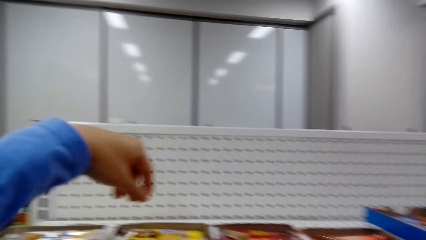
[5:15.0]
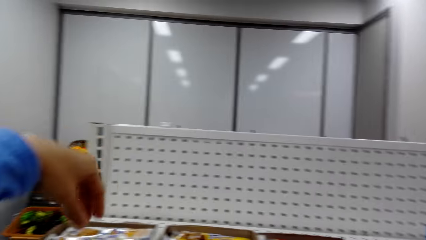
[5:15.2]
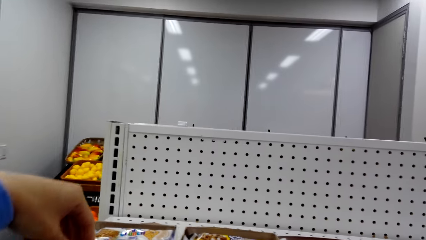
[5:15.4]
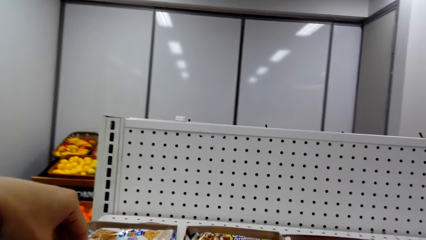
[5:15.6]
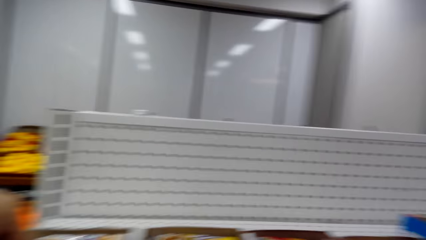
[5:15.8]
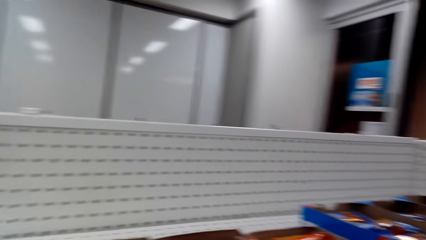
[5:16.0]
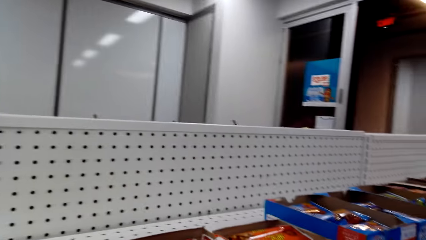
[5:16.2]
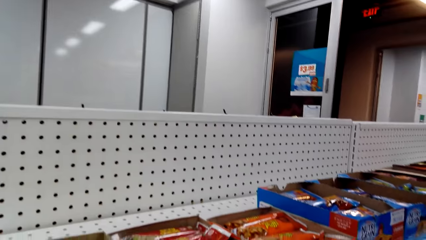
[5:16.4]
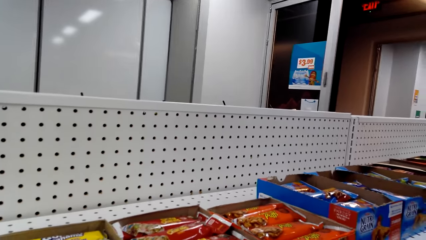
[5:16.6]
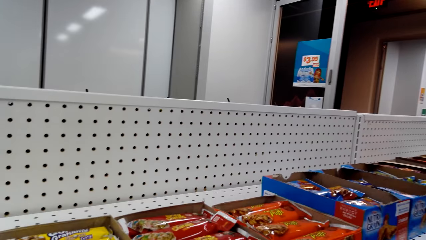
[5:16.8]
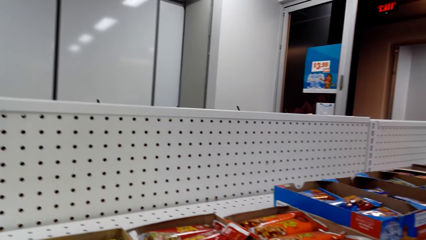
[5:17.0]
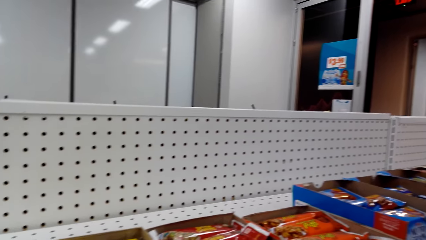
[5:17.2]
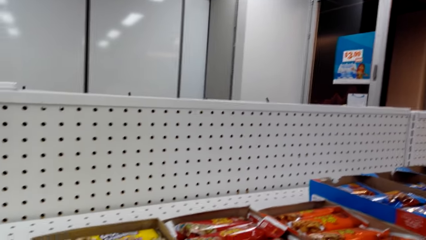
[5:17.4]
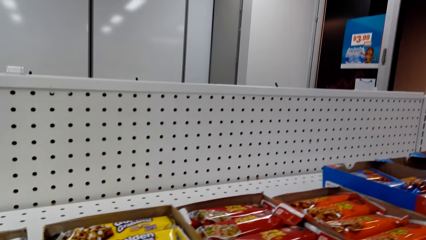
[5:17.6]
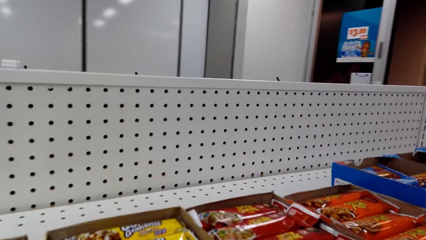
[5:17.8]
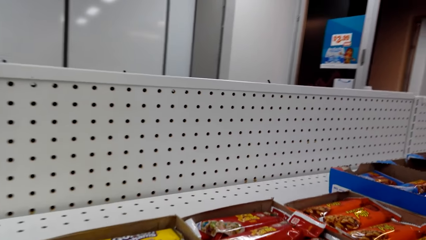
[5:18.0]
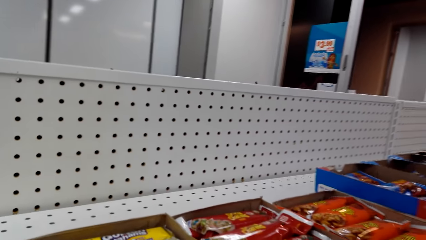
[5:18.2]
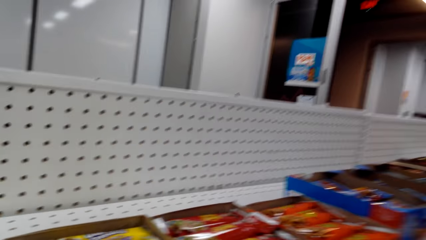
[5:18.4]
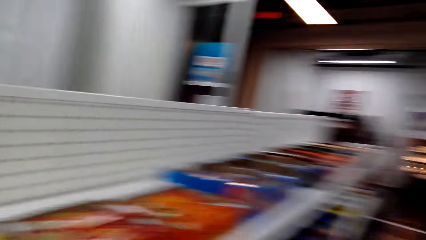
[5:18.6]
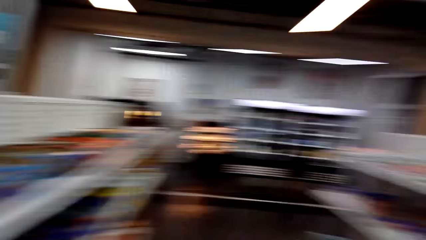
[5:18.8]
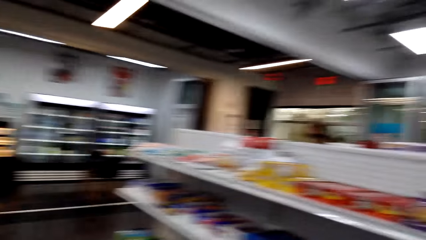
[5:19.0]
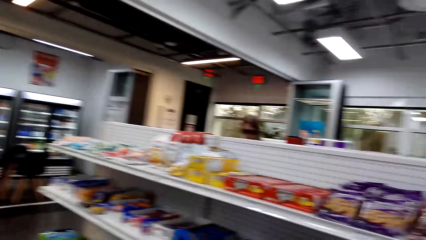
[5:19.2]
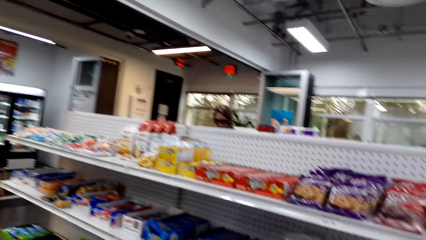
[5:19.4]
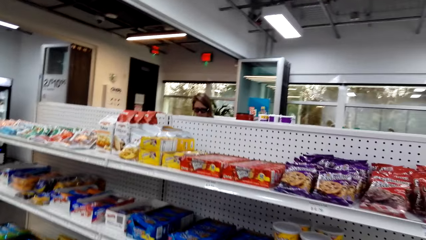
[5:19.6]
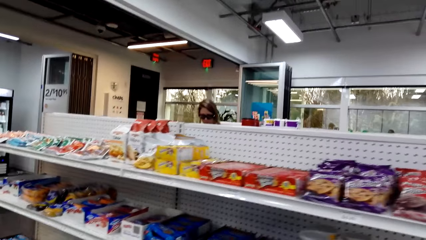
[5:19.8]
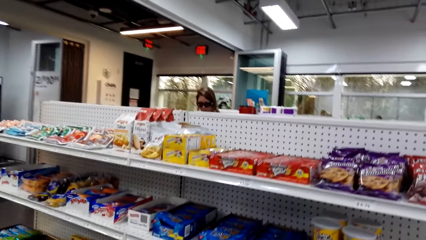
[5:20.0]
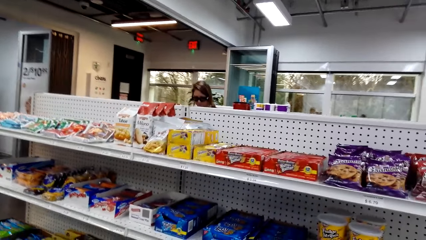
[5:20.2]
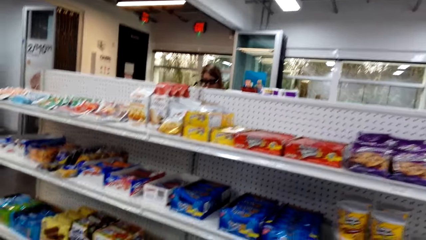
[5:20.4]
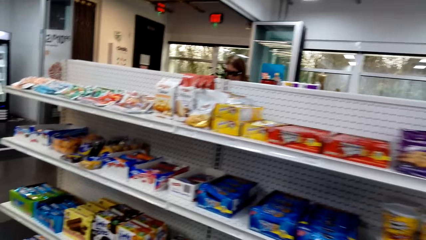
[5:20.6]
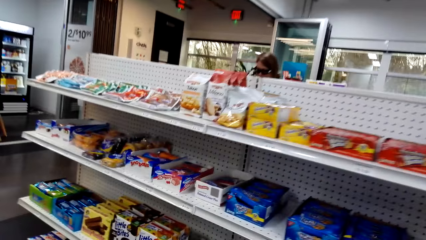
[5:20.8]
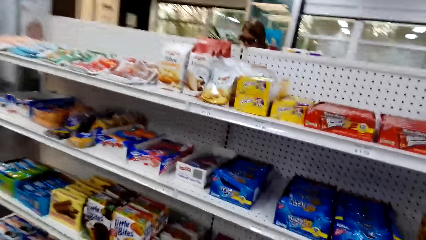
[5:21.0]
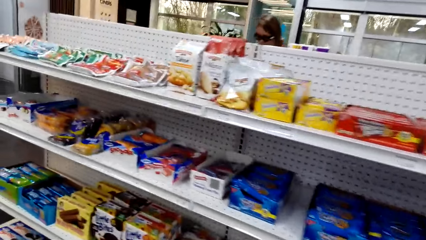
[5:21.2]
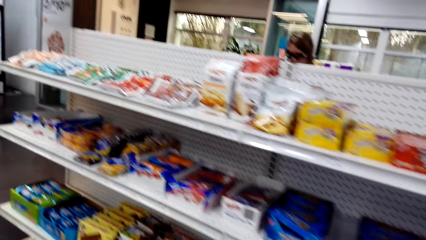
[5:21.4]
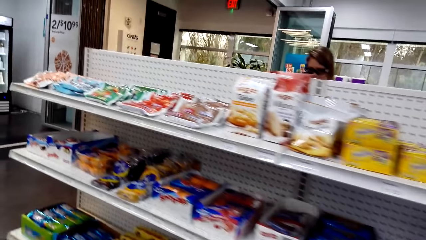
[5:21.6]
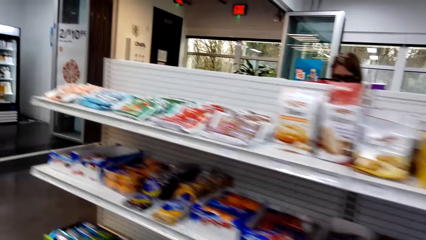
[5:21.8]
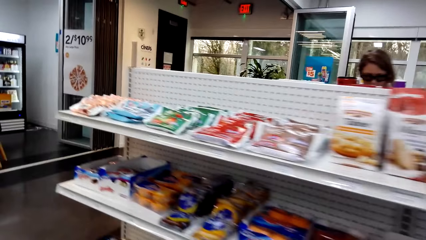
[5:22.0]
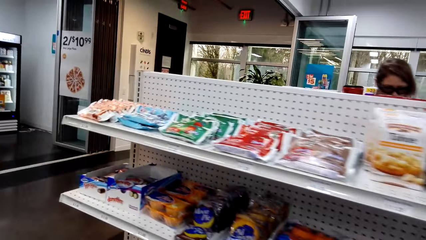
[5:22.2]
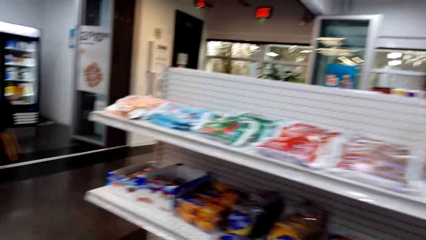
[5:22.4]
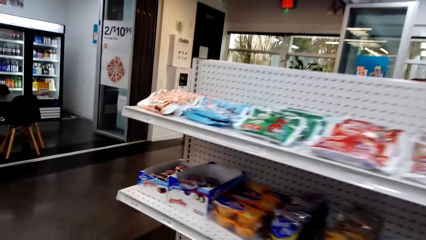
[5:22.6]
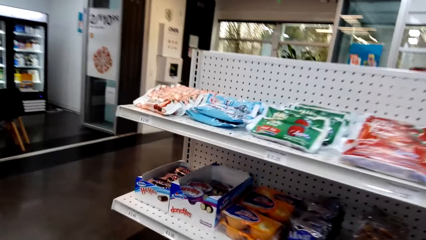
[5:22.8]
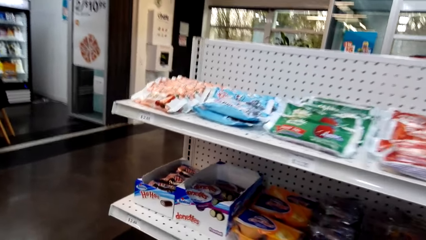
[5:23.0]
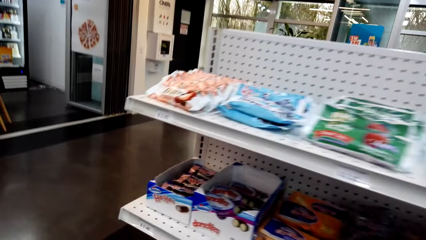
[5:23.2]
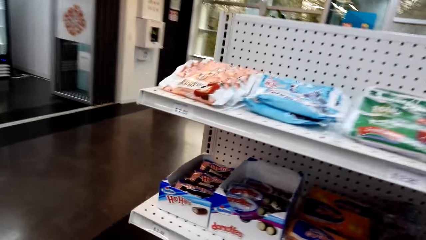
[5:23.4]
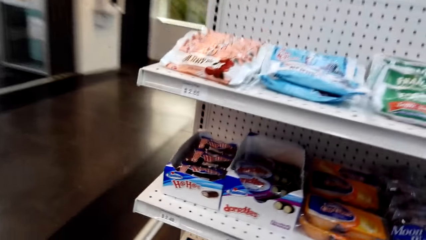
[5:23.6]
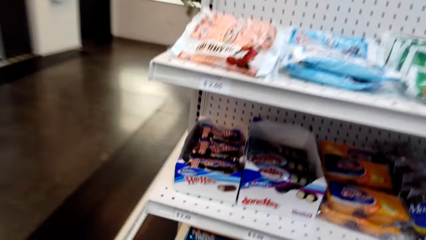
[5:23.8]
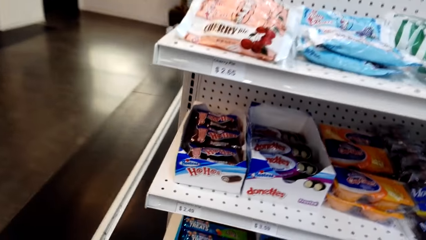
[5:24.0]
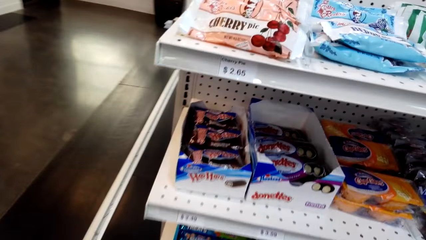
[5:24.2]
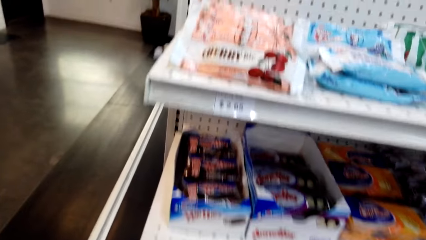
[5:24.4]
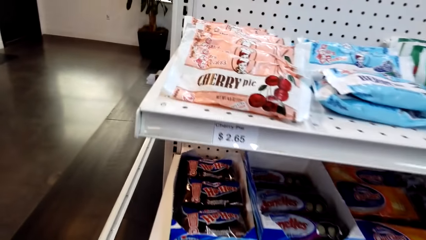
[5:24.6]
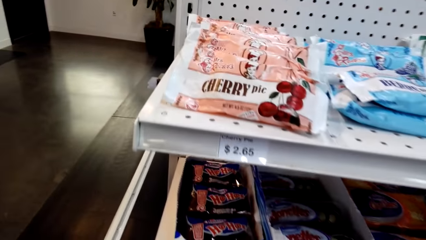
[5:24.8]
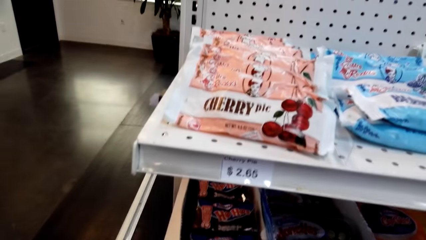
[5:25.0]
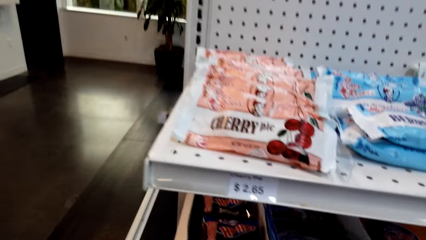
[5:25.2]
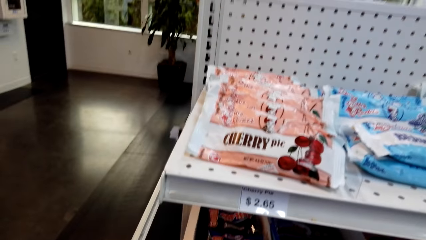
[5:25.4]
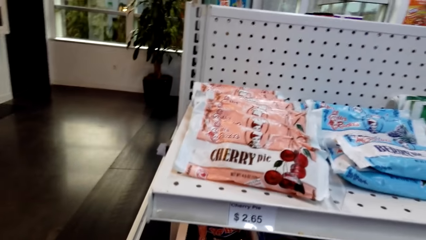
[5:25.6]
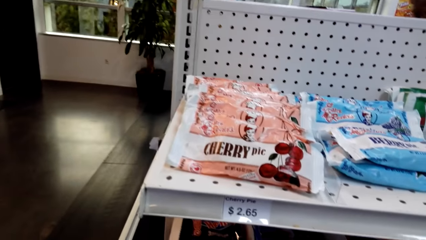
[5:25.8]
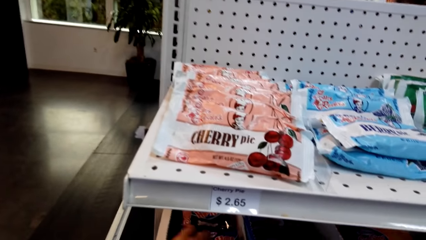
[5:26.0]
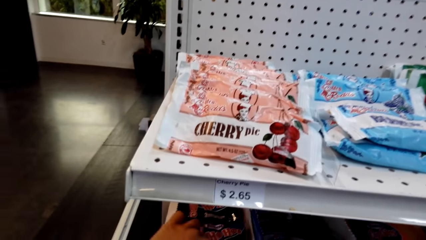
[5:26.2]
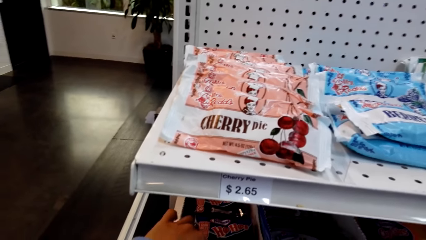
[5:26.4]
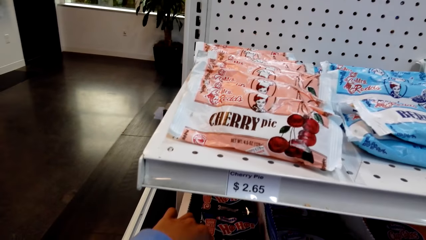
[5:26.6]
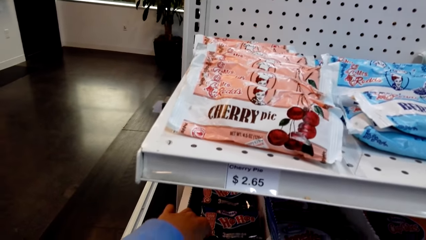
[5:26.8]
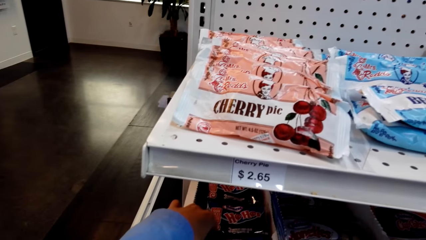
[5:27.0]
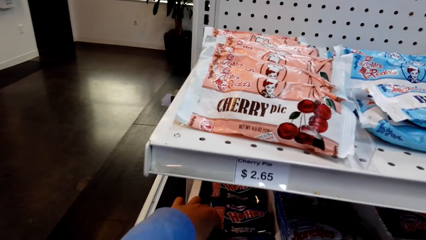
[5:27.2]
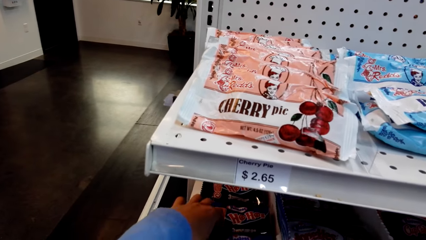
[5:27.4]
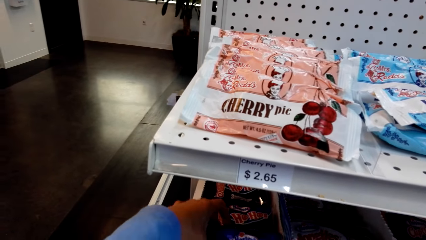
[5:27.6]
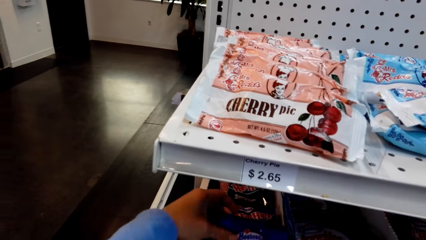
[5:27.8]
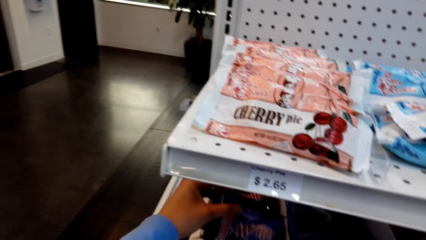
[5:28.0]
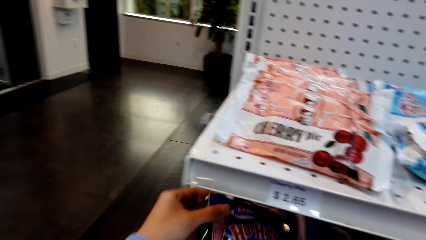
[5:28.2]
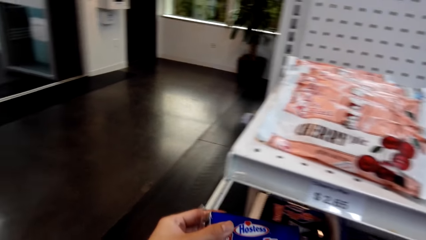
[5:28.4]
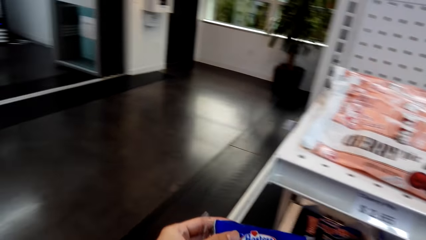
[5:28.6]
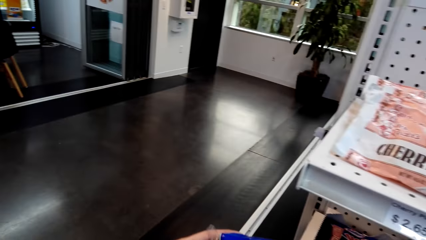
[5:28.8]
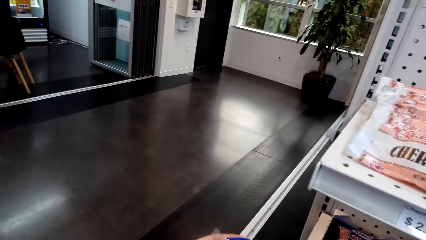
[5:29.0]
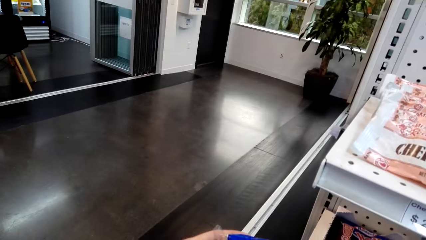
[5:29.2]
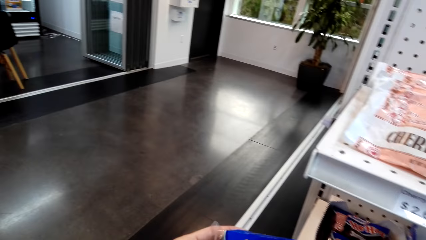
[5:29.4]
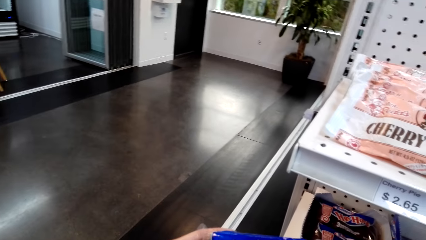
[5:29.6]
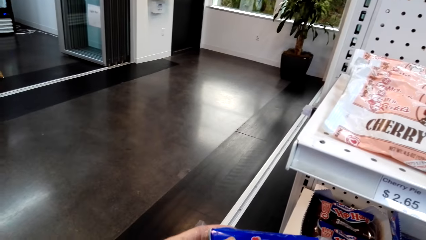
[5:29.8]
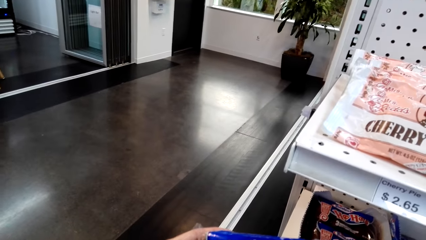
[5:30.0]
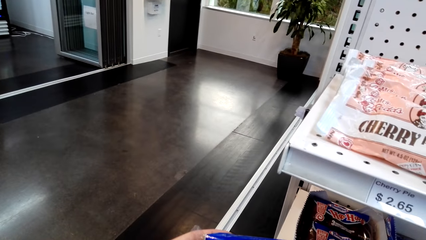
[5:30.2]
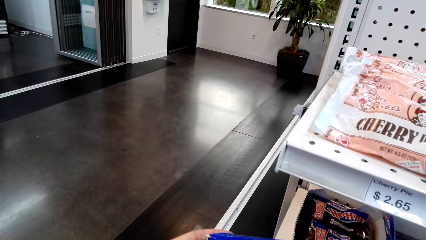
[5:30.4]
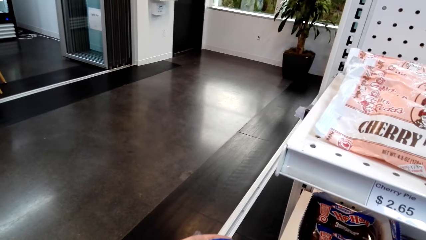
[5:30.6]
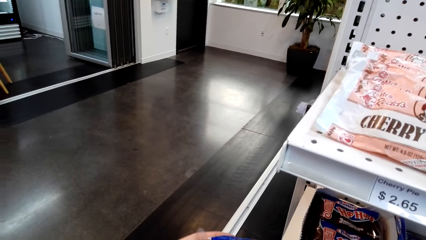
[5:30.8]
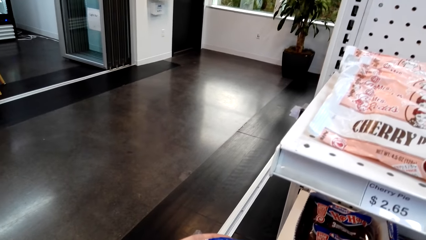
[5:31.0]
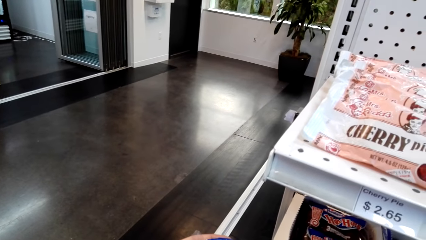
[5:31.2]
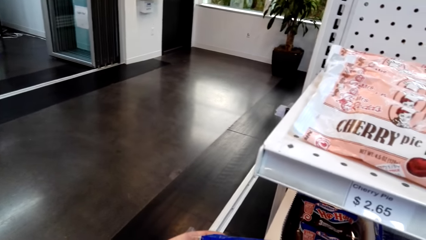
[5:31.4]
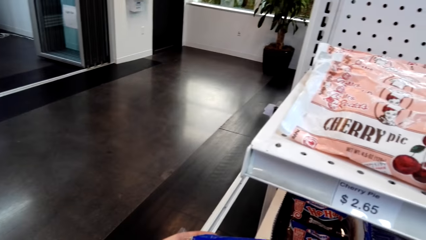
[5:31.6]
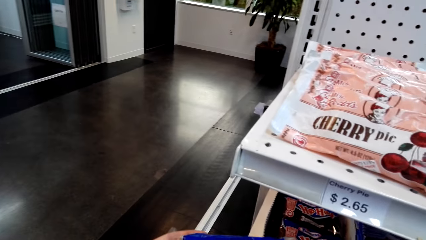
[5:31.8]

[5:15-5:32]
The camera wearer puts down a snack on a shelf. They walk in the supermarket, pick up a snack from a shelf and look around the supermarket. They walk around the supermarket. They look around the supermarket. They pick up a snack or sachet from a shelf. They look at the sachet. They look around the supermarket.
